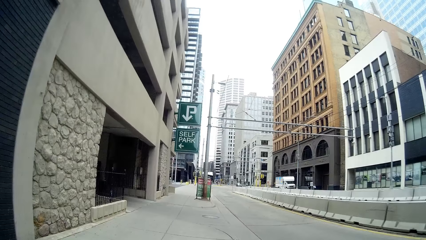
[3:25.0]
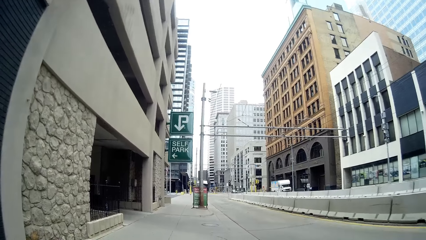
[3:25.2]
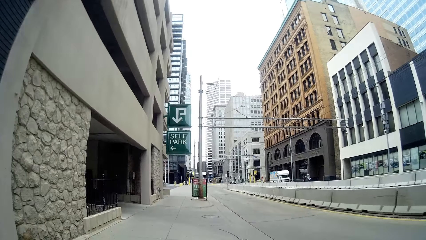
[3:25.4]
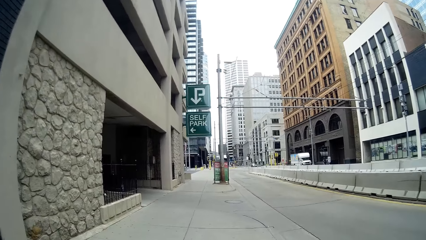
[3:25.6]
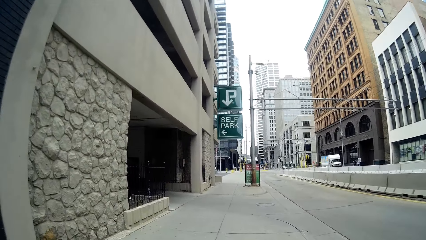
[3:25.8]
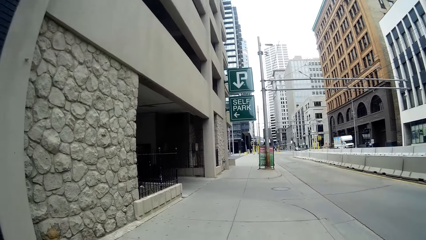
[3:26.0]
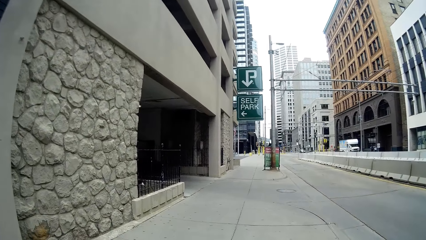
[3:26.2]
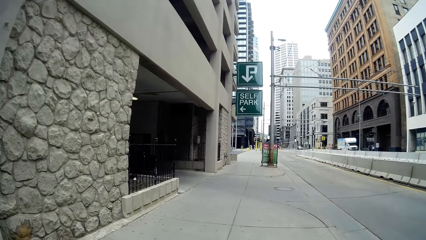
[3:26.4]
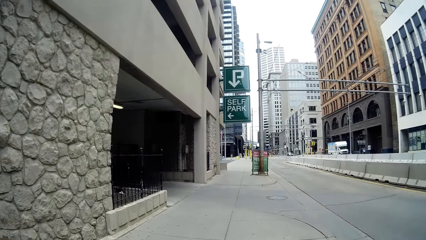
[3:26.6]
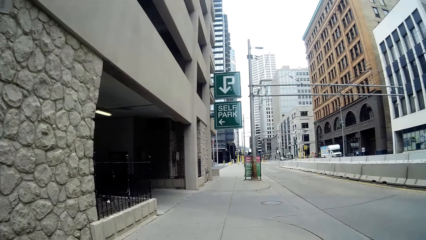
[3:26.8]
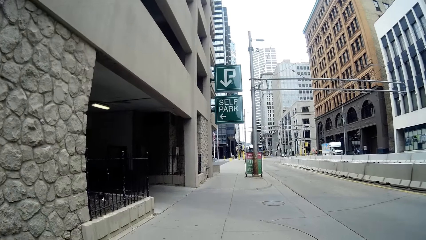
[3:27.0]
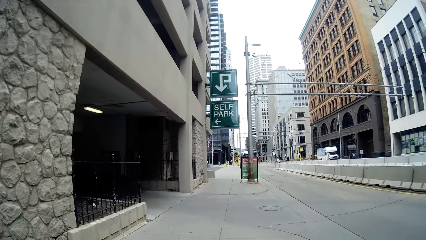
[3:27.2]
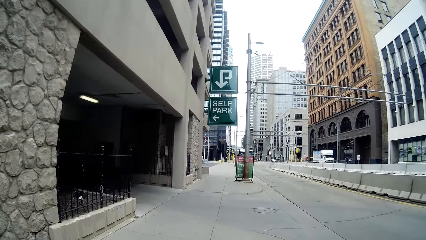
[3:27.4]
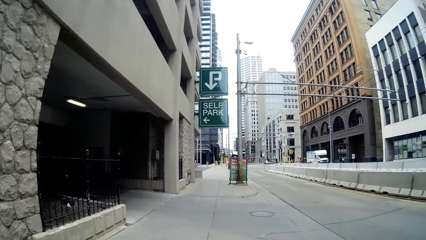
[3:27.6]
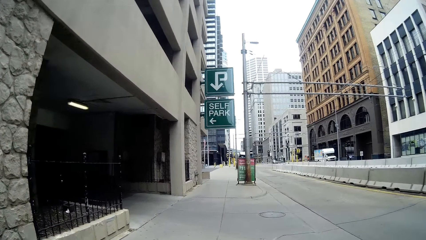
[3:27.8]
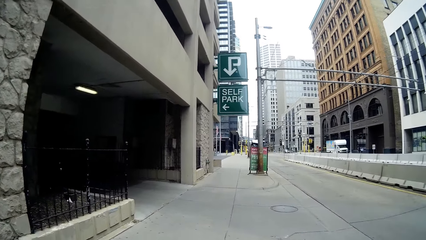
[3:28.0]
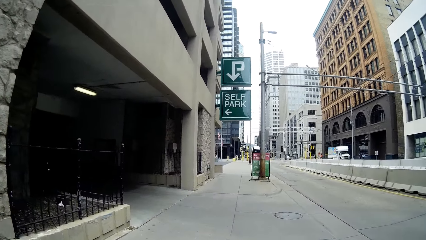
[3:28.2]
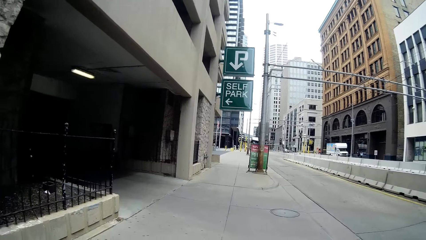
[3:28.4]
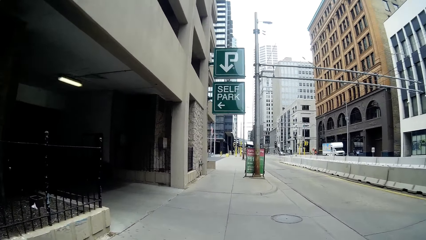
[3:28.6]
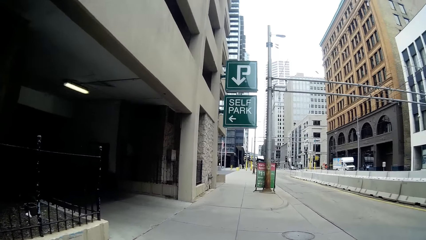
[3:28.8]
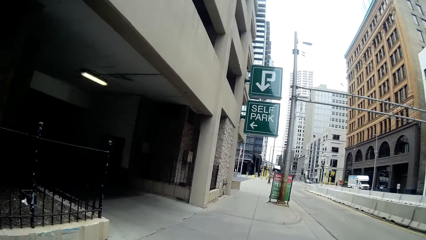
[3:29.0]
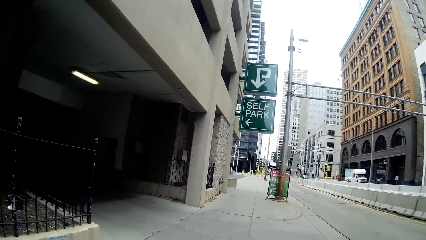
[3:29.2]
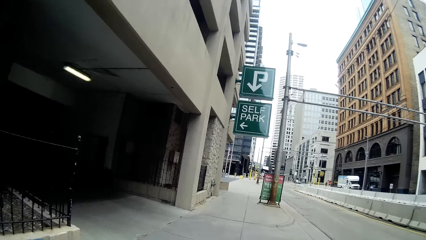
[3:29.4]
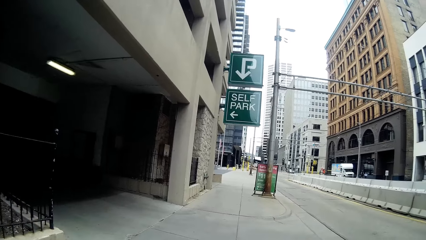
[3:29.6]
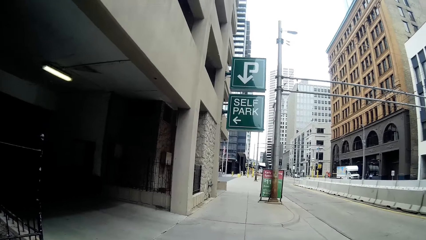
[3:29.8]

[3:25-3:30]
The camera wearer walks on the street.

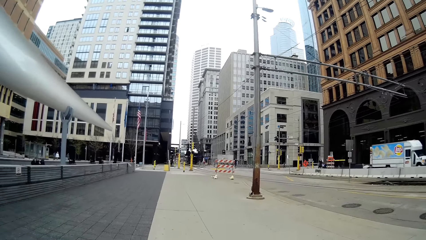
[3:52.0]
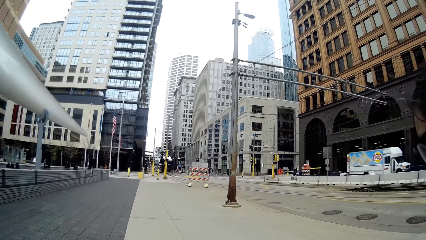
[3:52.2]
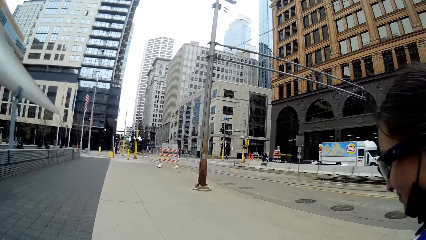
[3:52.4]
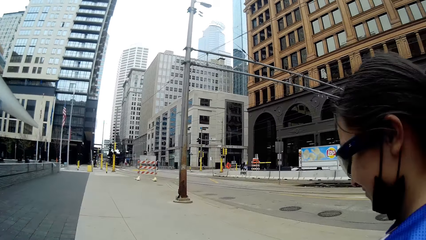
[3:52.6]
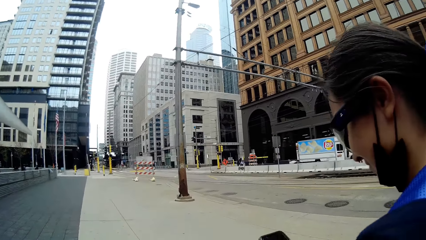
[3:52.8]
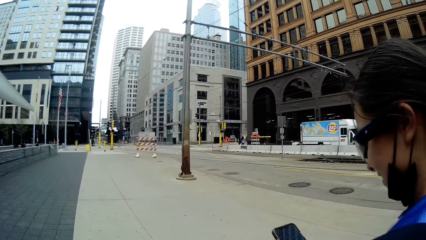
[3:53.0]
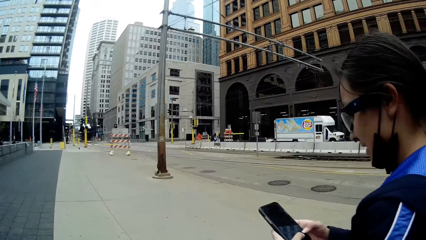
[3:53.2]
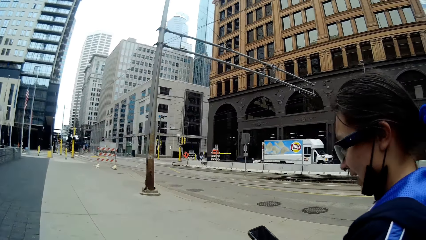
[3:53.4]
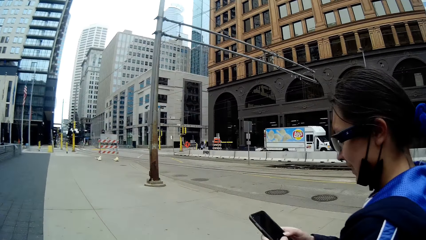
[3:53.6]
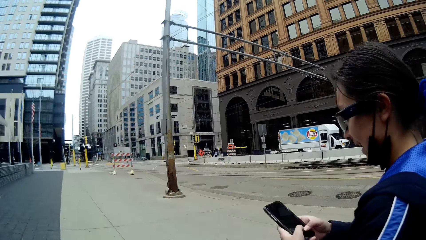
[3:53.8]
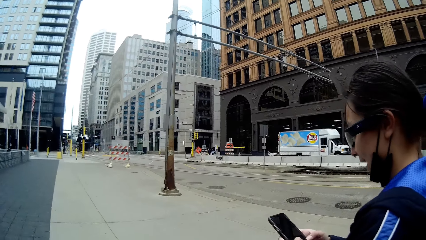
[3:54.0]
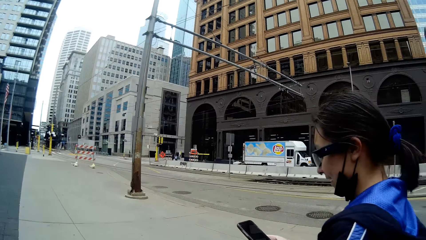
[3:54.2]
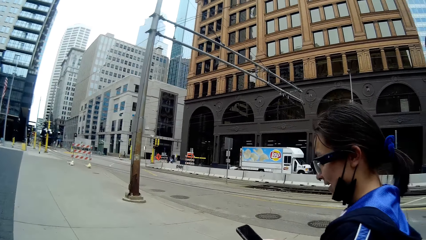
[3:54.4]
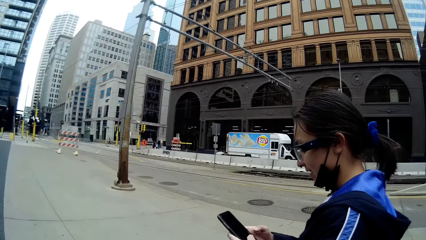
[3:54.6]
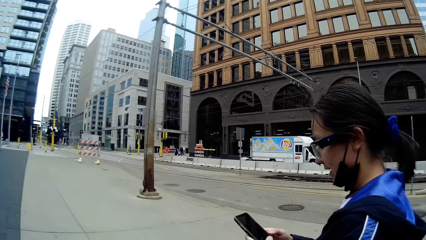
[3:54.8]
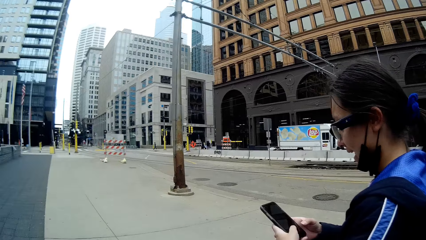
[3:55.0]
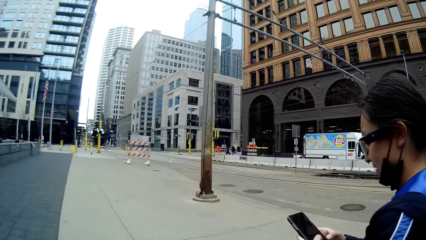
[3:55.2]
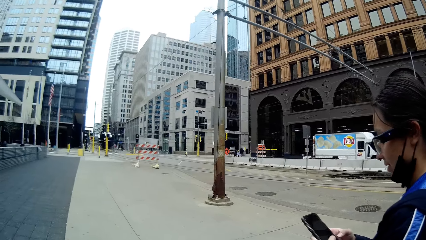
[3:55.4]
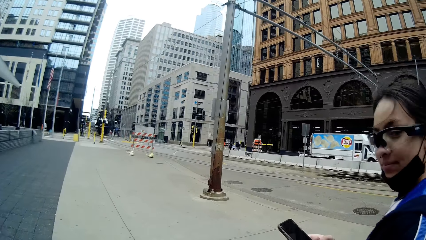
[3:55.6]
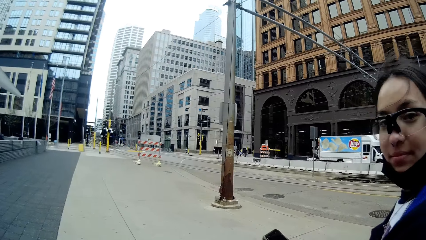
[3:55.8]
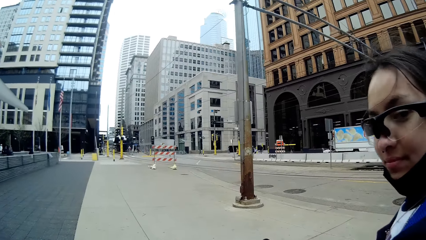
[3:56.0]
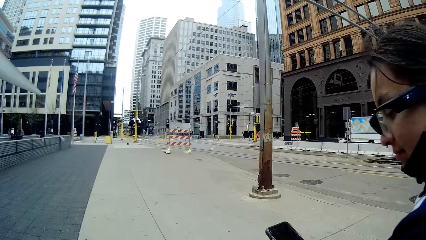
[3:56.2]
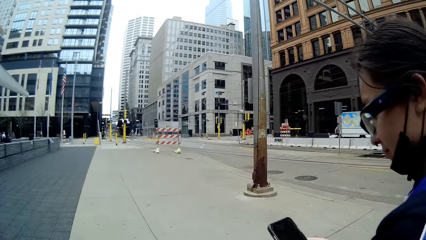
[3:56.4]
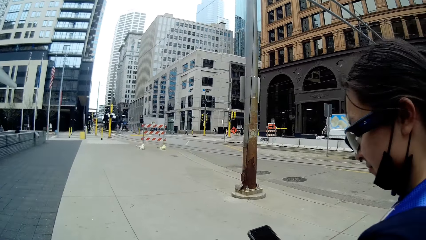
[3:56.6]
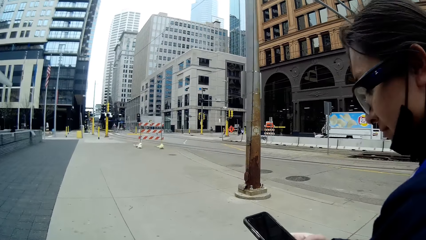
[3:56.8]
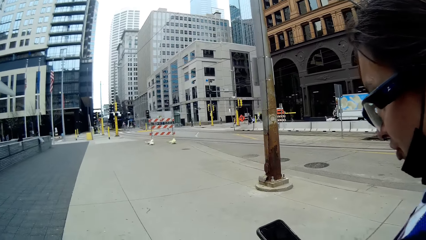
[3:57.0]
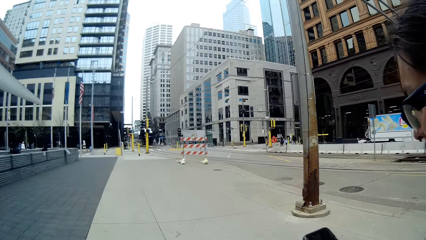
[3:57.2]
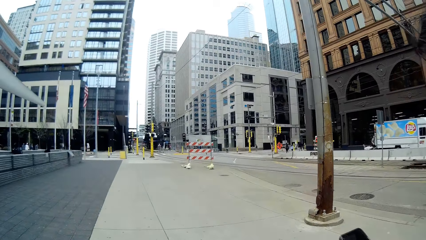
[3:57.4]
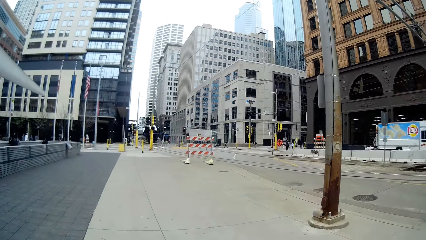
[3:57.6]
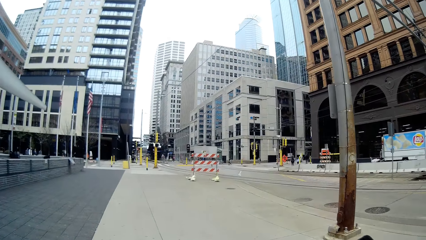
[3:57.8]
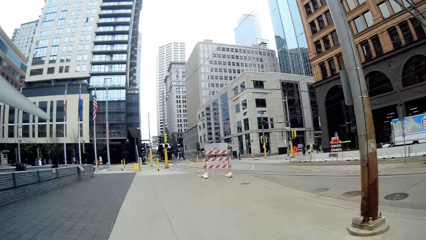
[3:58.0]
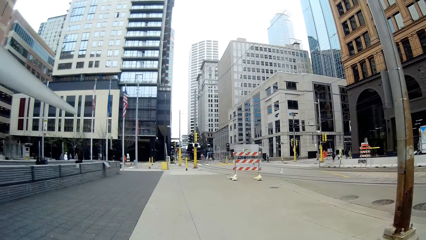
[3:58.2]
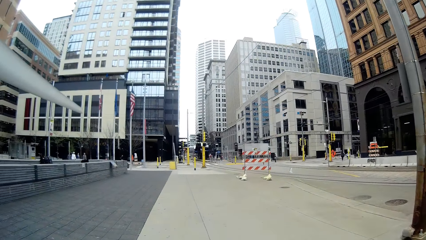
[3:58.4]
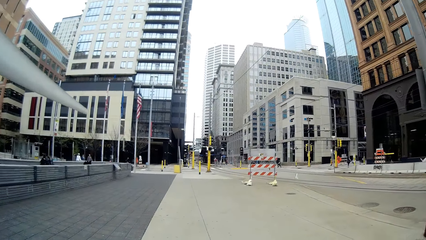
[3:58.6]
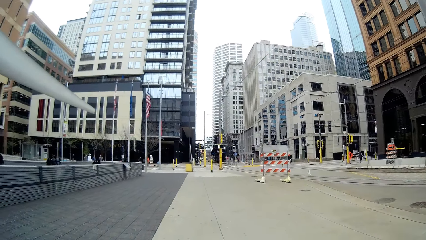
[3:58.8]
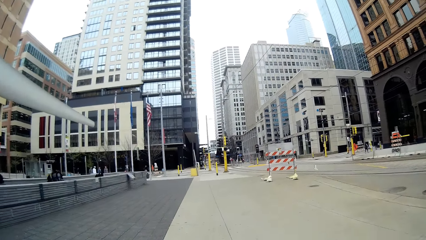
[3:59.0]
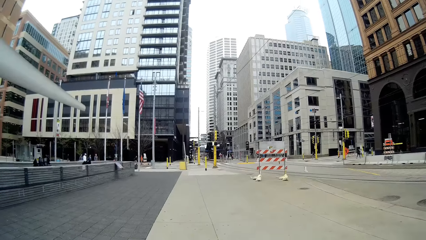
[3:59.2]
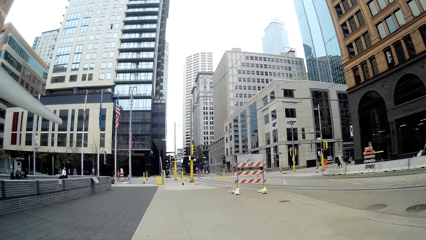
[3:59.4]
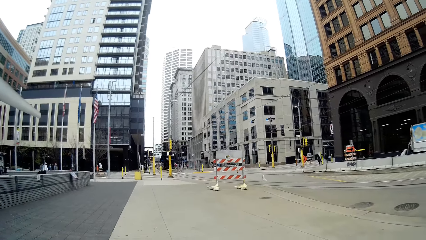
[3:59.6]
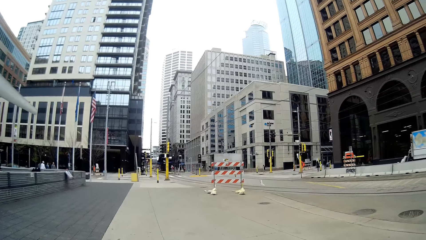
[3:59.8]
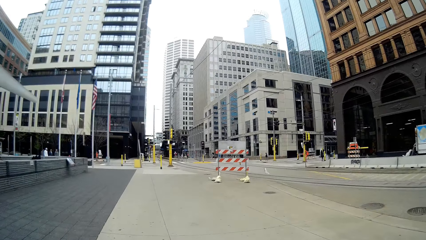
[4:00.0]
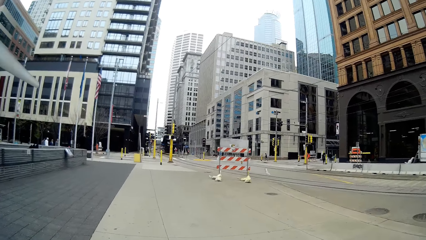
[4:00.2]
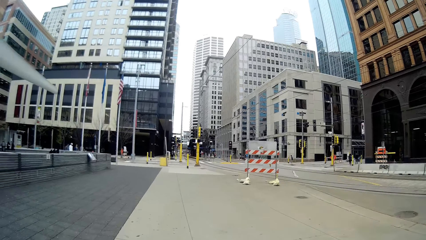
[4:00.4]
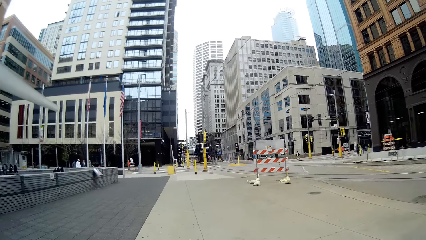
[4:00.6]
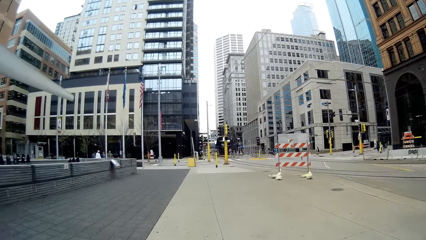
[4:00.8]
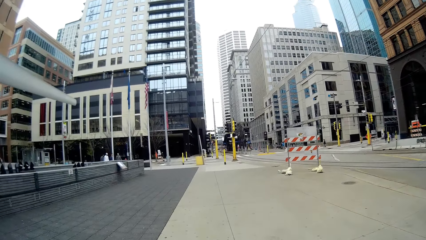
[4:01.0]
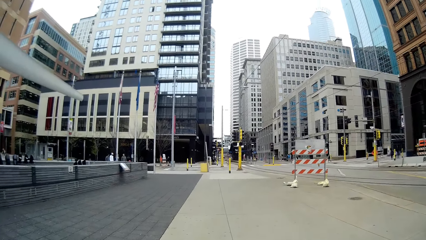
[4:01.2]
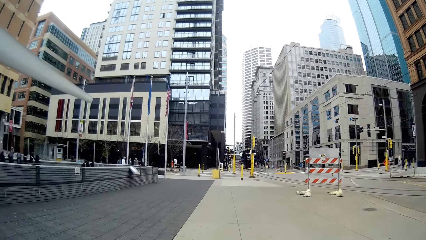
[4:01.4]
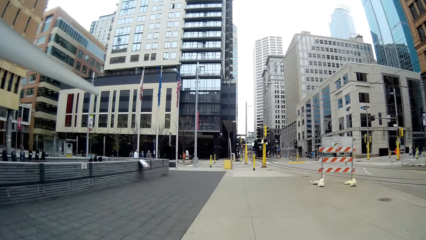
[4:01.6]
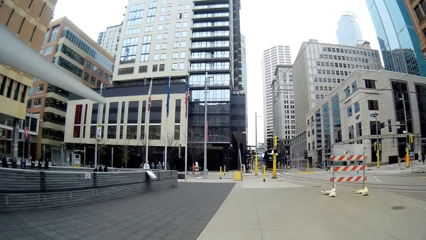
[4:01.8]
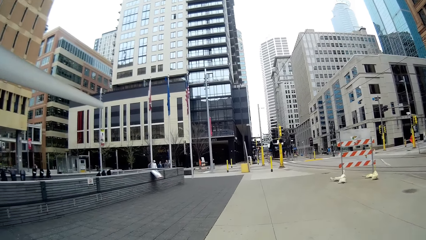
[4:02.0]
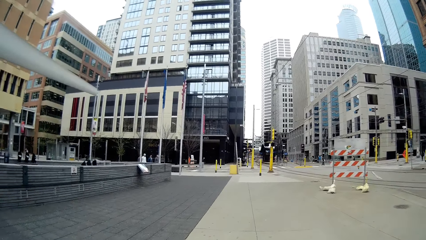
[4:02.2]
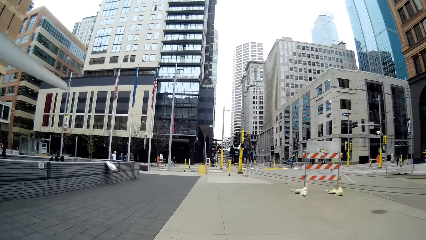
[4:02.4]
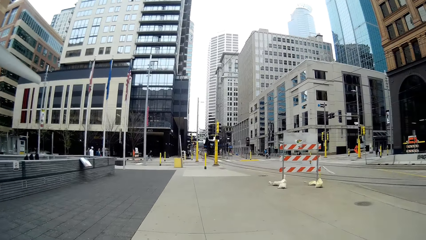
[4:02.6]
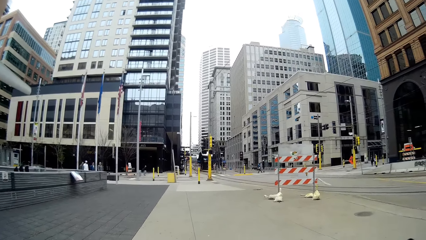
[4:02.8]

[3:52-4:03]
The woman holds the phone with both hands. The camera wearer dialogues with the woman.
